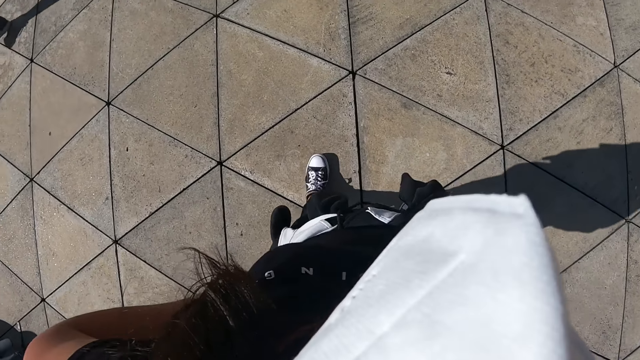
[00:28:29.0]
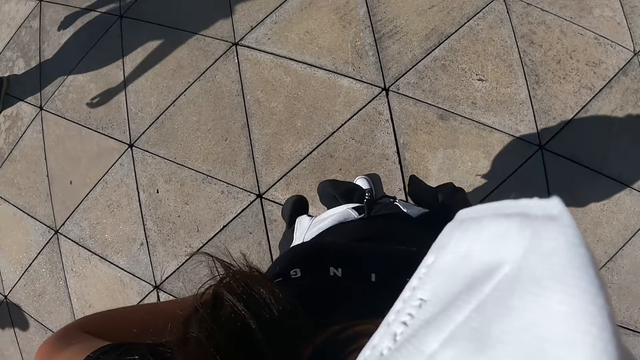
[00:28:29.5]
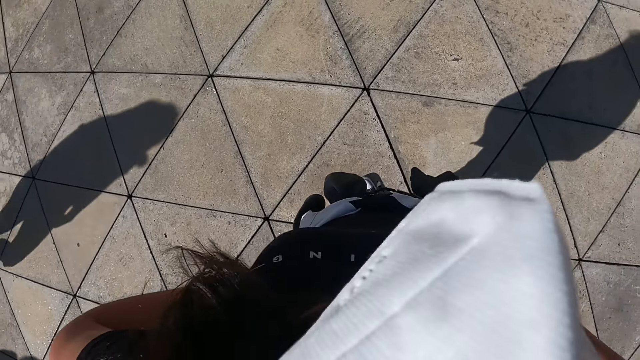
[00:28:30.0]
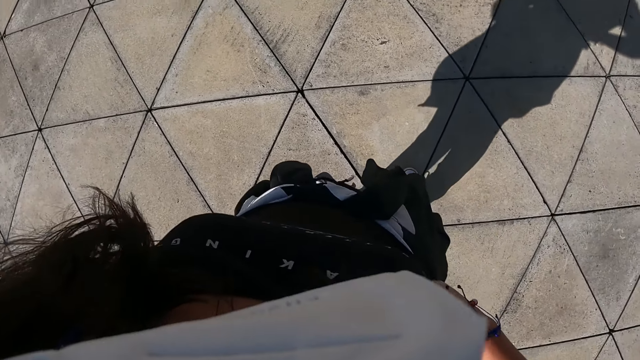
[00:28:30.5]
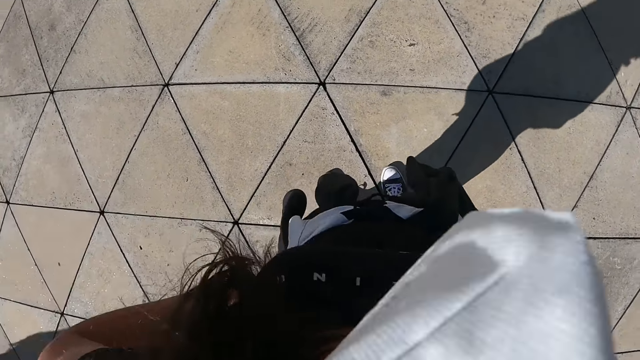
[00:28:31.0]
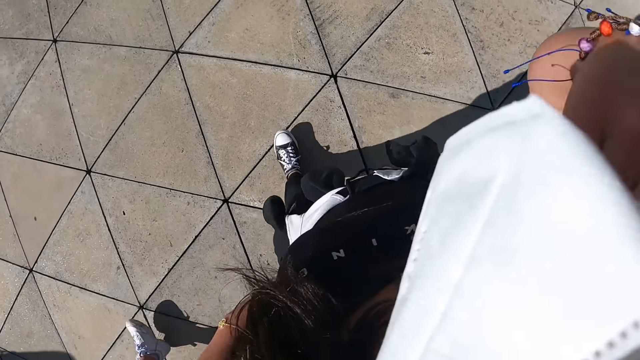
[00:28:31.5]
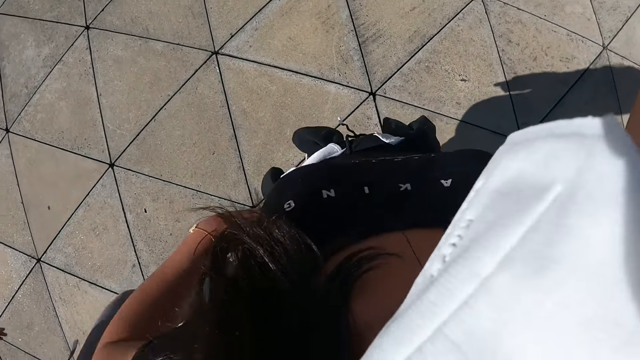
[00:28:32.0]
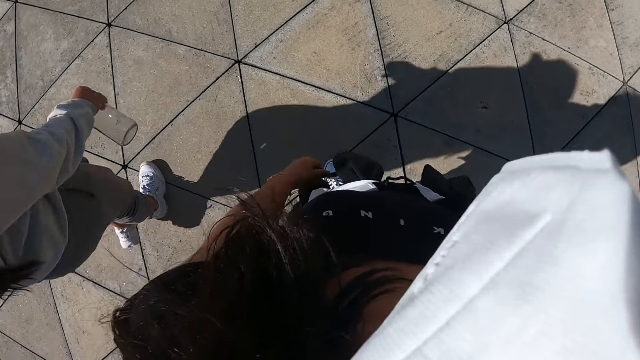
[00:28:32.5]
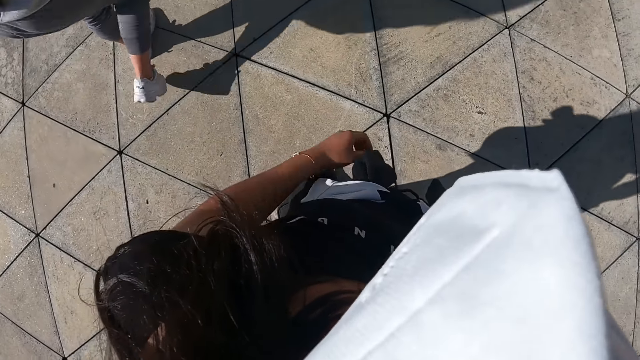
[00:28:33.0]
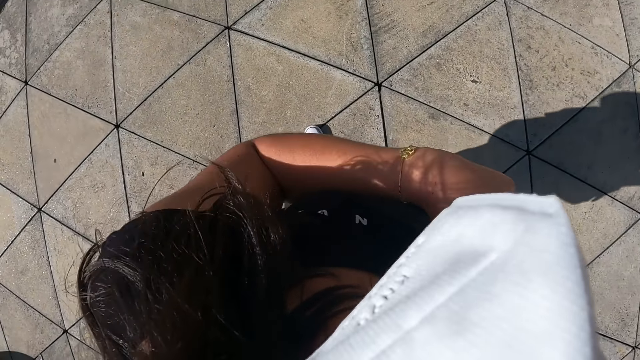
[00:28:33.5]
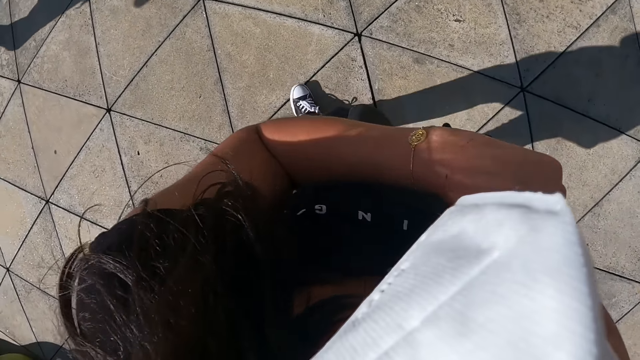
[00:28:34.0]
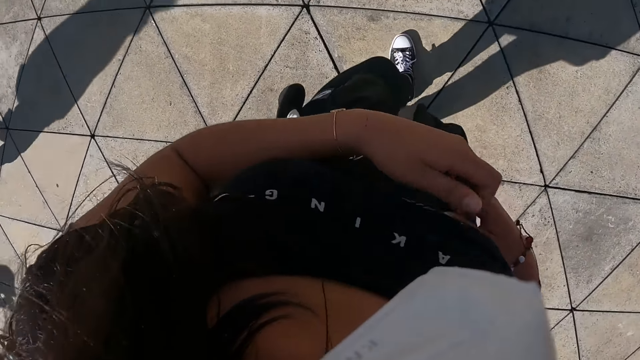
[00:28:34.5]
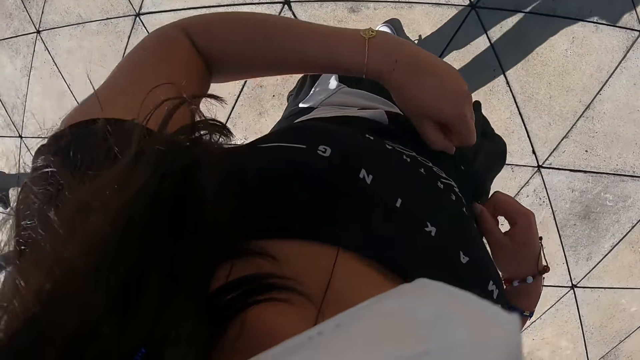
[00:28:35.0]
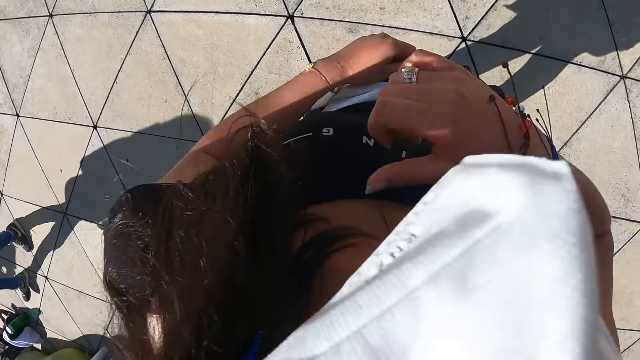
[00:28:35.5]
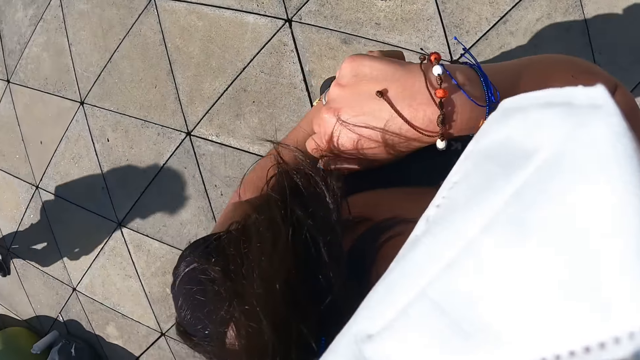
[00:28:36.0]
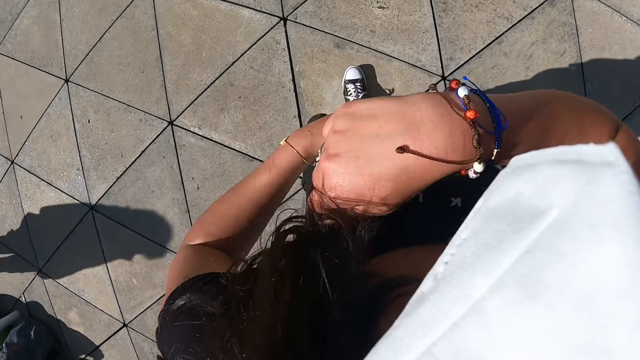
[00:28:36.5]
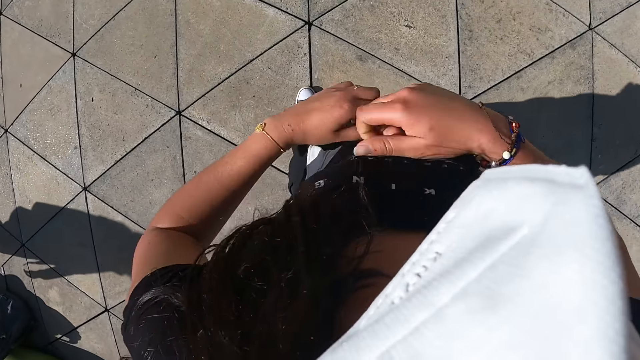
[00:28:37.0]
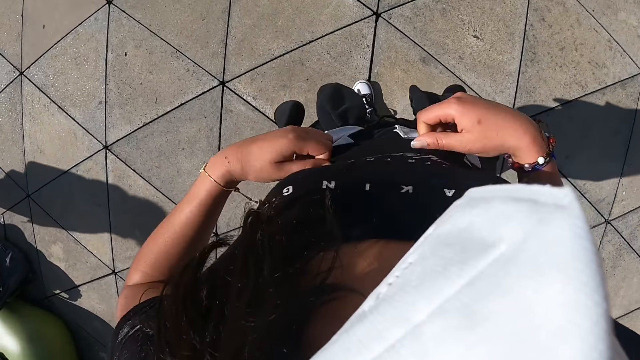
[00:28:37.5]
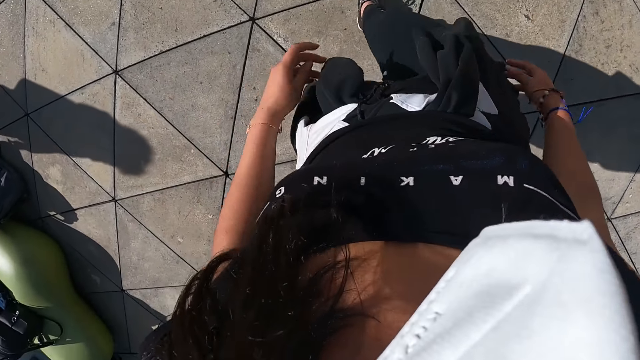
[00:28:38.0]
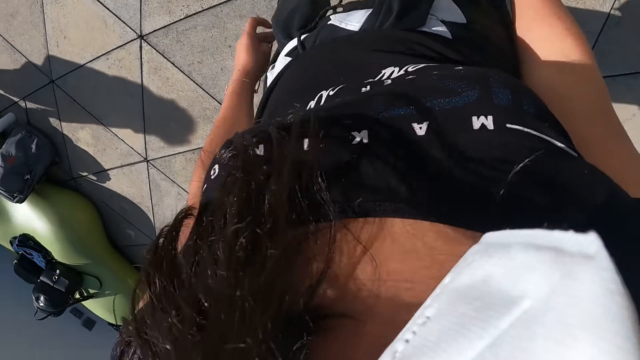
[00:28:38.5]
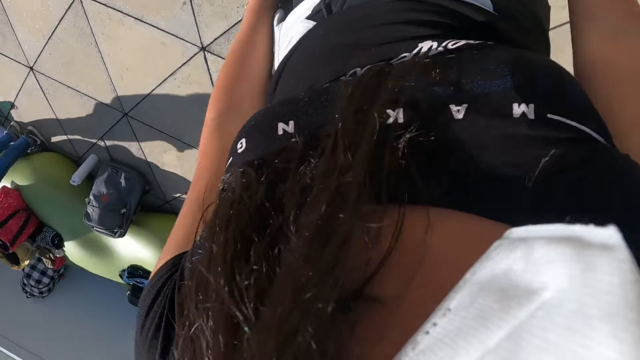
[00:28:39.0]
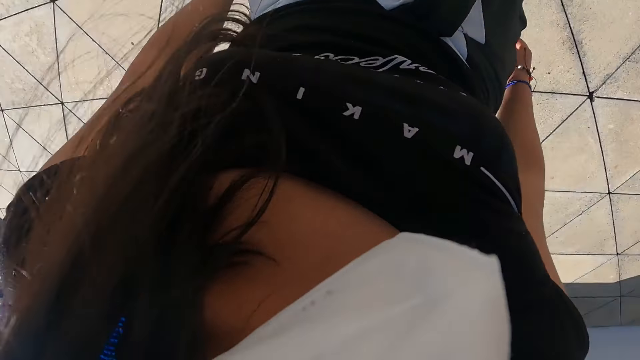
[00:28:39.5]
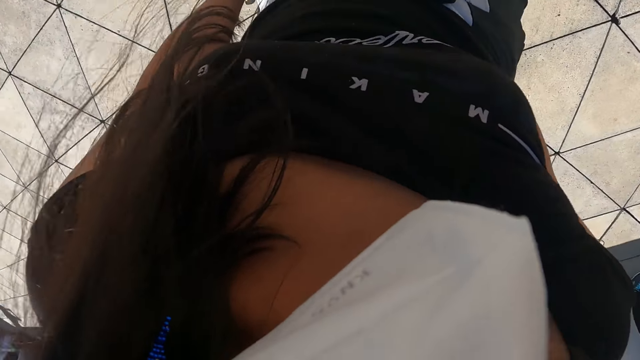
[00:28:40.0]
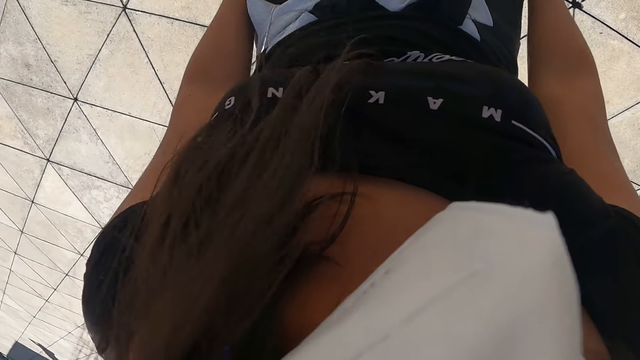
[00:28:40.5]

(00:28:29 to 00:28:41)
The camera wearer adjusts her hair with her right hand. She adjusts her cloth with her left hand. She adjusts the mask. She adjusts the cloth with both hands.

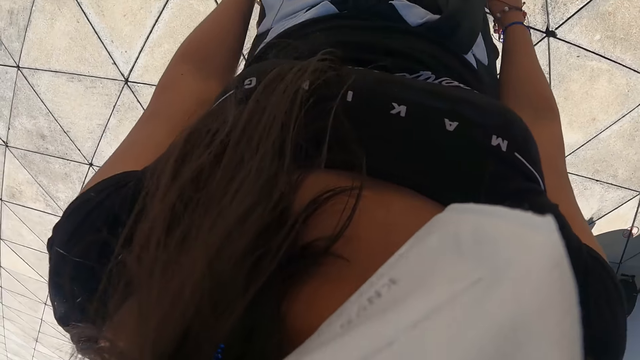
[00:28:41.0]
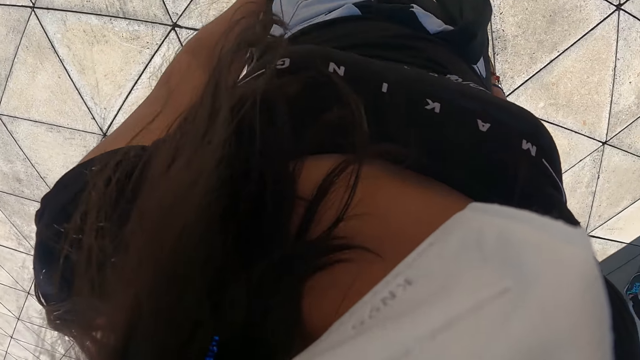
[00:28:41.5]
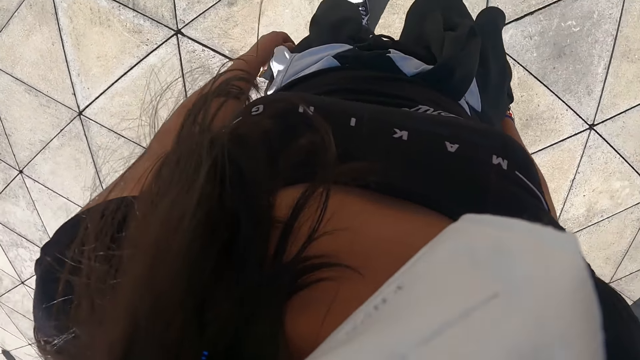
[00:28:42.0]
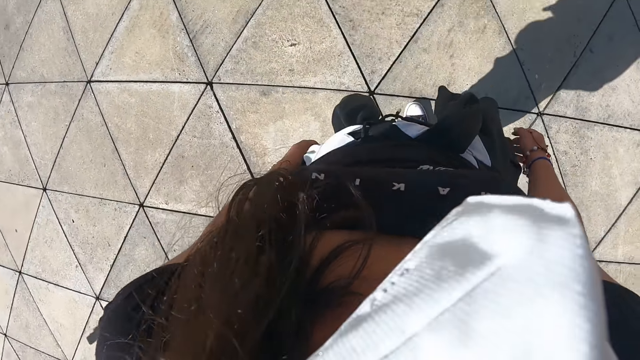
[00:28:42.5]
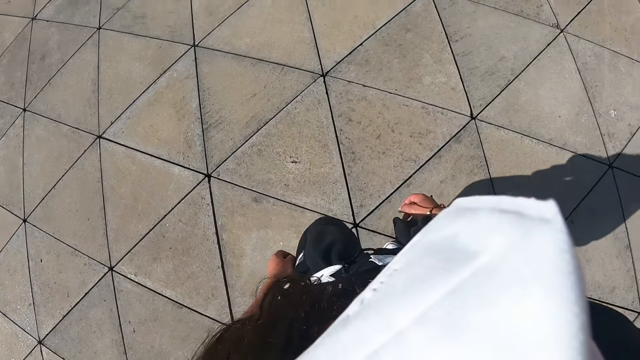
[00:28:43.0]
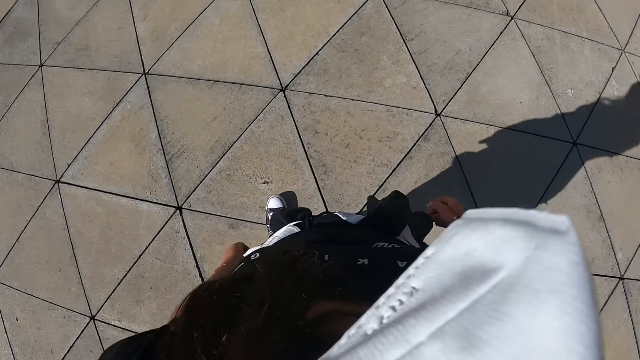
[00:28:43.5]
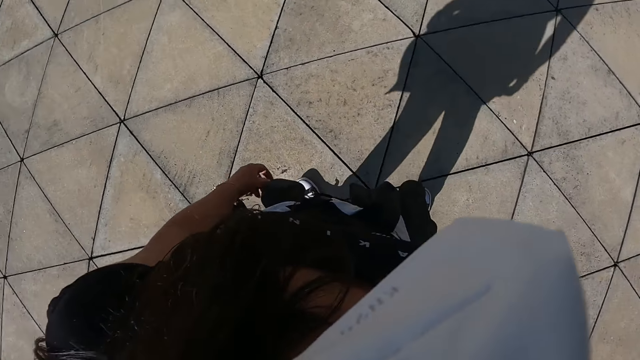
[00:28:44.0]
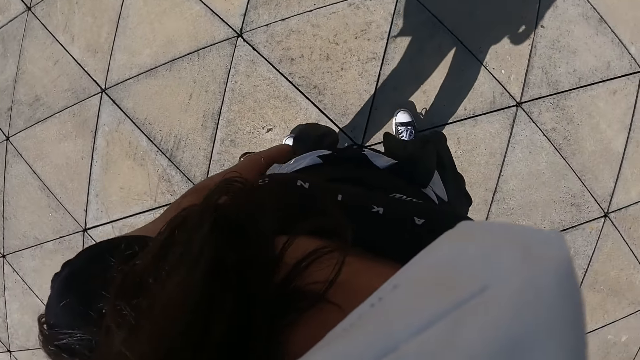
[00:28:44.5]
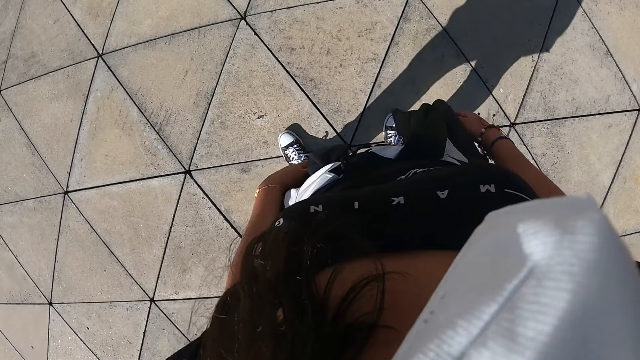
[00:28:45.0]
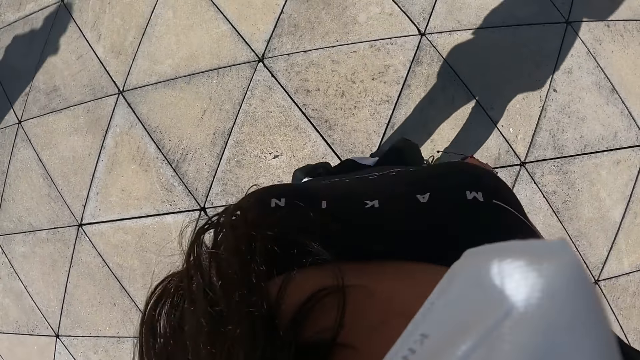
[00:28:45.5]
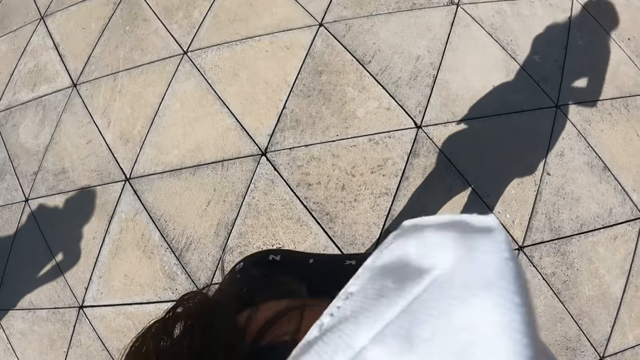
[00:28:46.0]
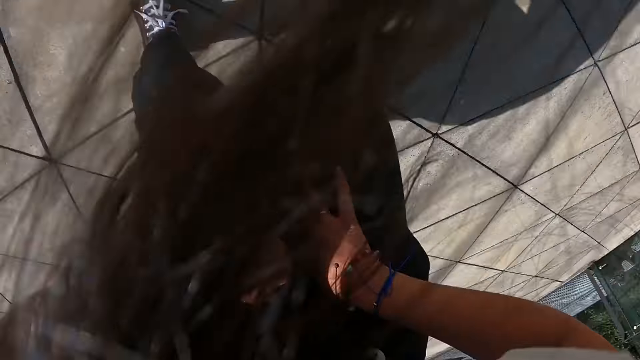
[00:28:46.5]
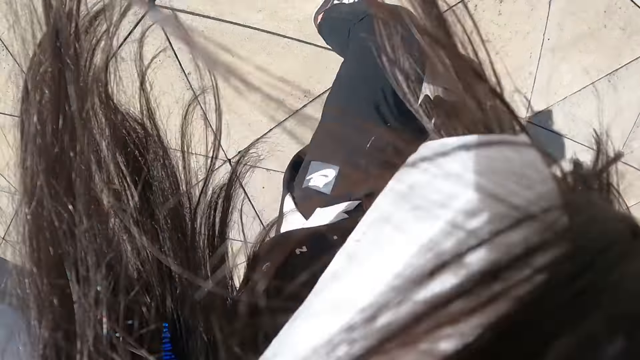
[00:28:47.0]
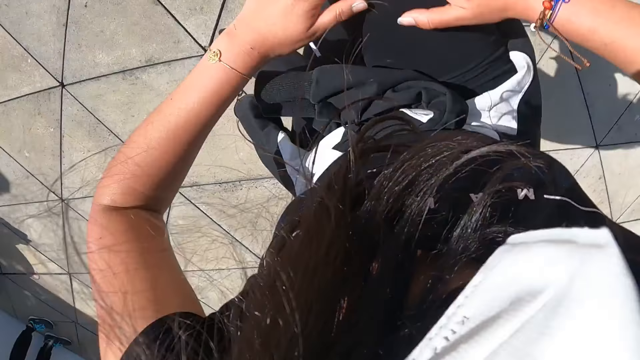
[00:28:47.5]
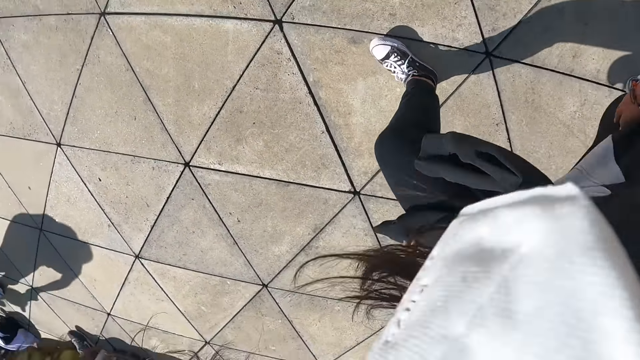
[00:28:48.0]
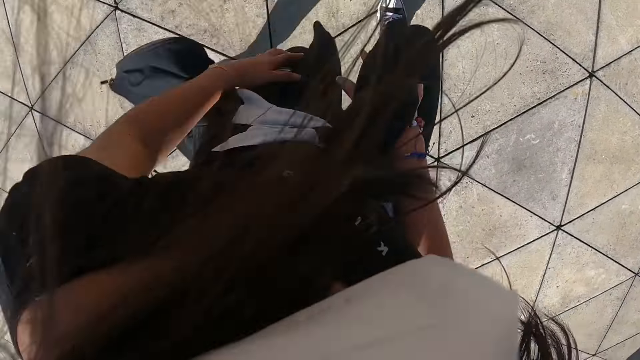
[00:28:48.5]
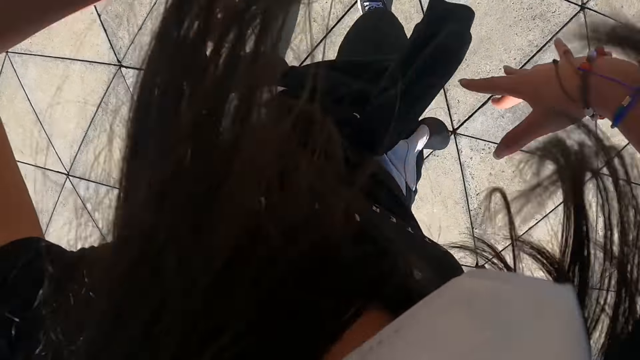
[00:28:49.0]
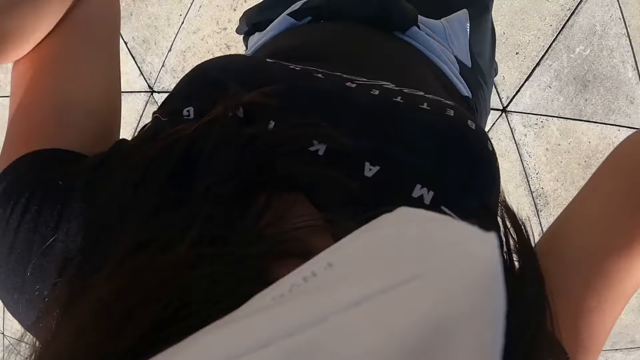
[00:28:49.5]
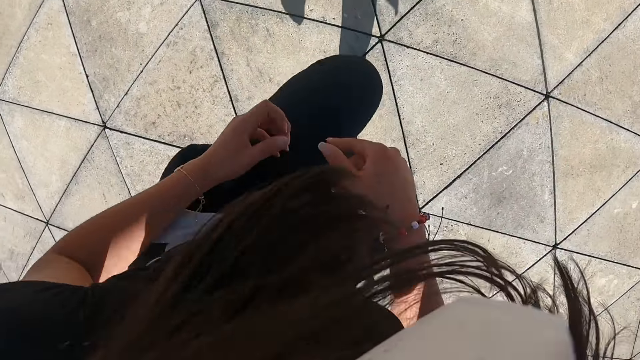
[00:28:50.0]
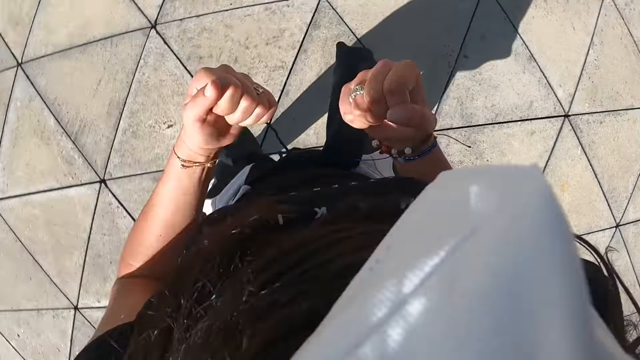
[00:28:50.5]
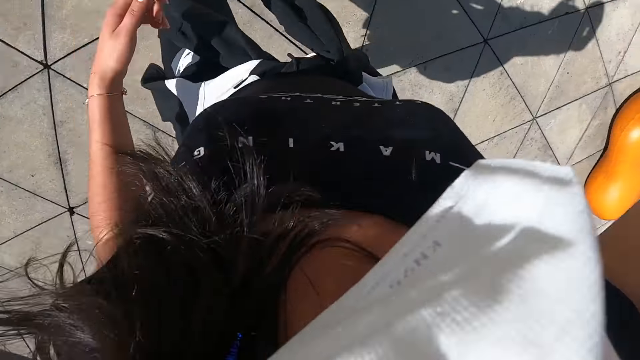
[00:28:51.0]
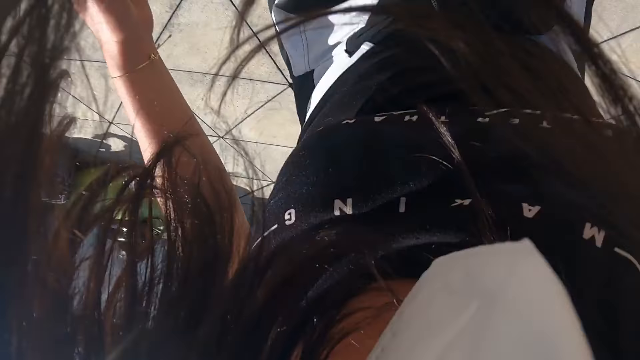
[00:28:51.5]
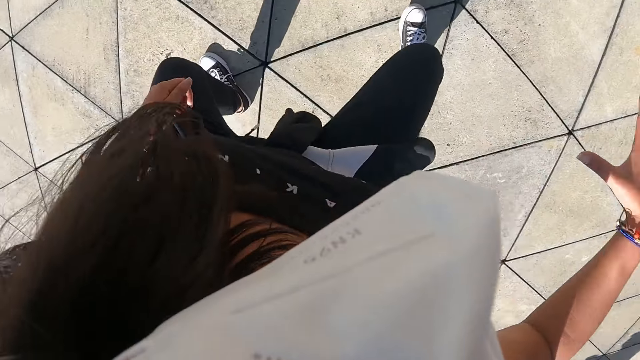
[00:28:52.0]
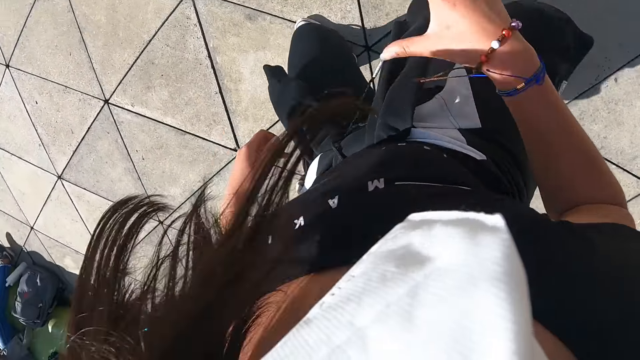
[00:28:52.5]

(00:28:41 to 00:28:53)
The camera wearer dances. She exercises her body on the fitness ground.
